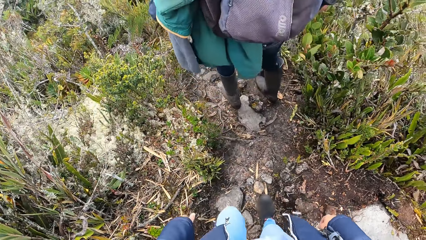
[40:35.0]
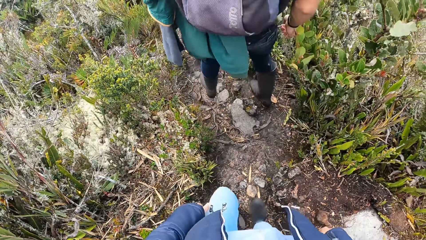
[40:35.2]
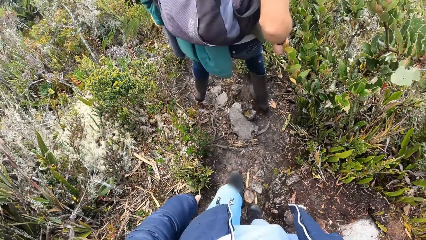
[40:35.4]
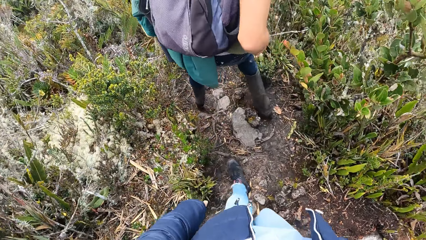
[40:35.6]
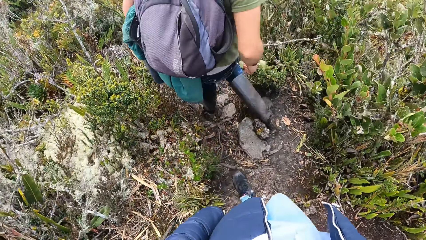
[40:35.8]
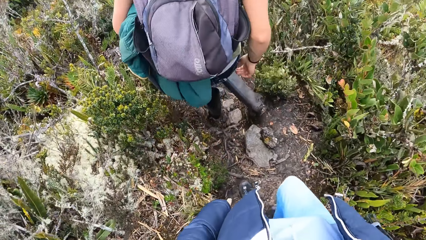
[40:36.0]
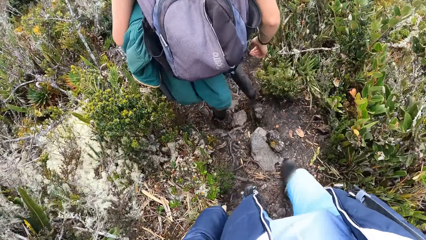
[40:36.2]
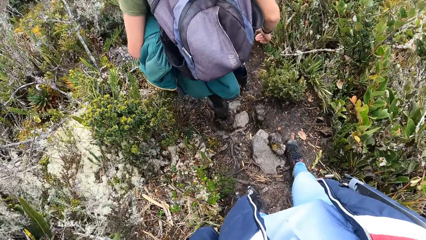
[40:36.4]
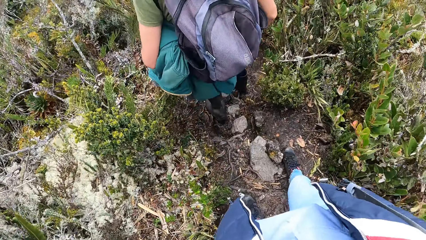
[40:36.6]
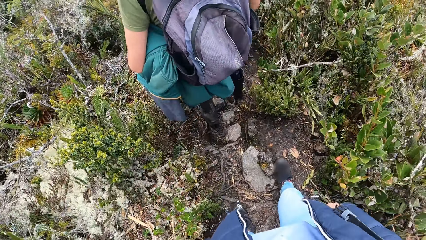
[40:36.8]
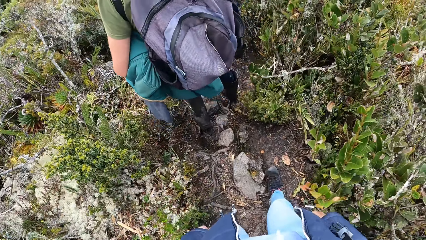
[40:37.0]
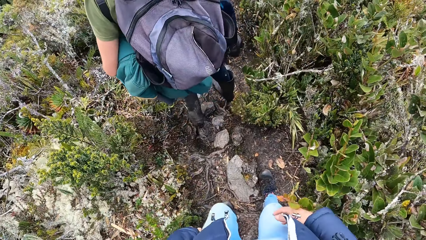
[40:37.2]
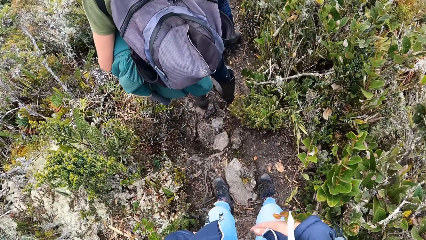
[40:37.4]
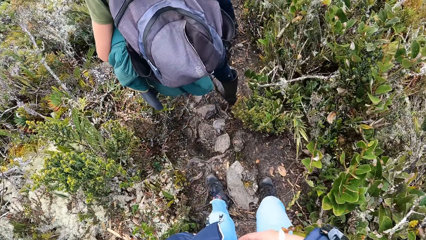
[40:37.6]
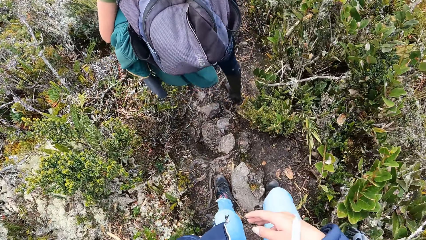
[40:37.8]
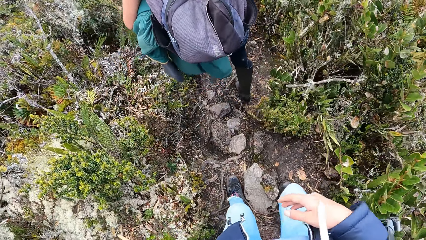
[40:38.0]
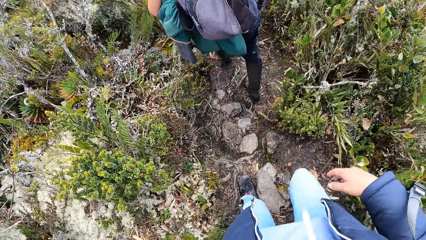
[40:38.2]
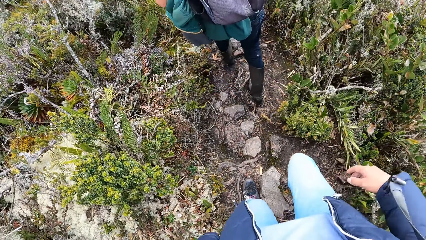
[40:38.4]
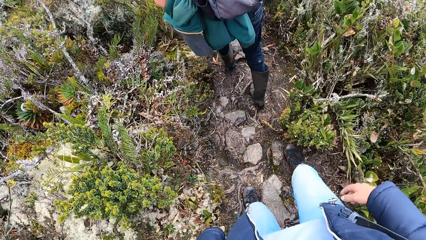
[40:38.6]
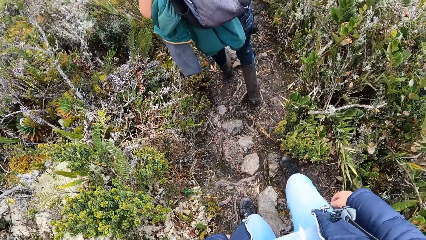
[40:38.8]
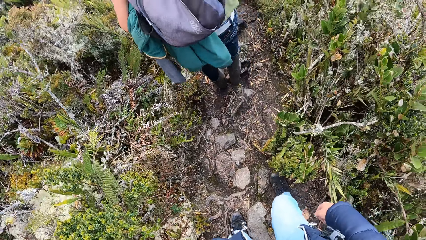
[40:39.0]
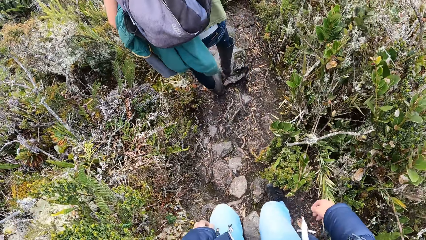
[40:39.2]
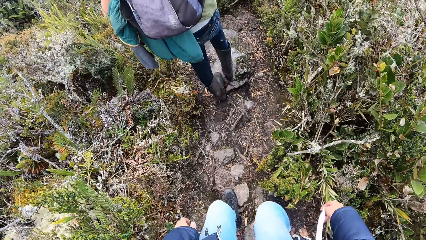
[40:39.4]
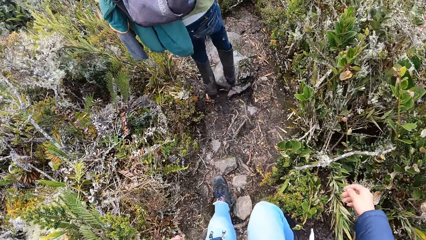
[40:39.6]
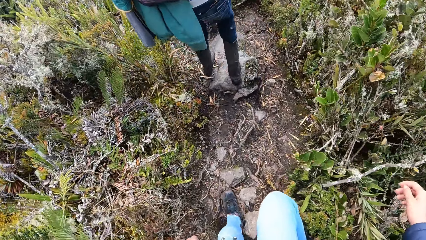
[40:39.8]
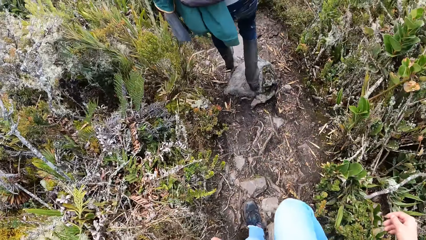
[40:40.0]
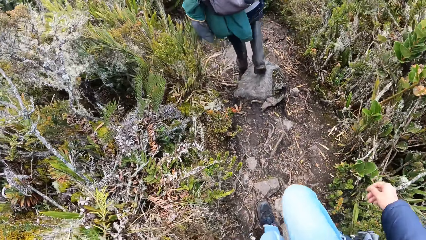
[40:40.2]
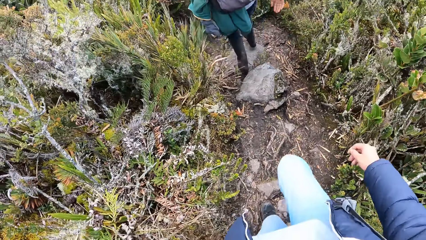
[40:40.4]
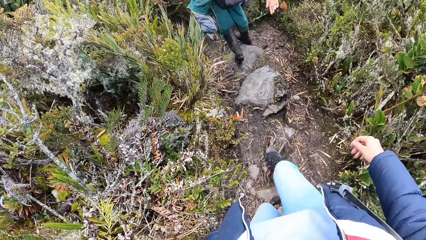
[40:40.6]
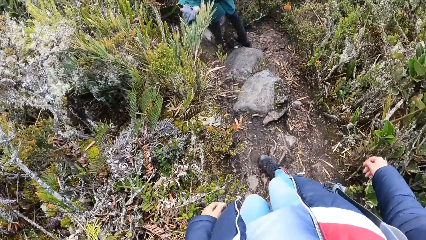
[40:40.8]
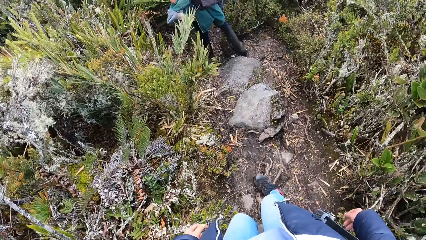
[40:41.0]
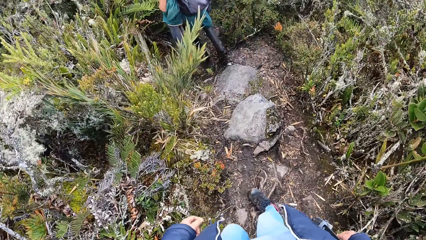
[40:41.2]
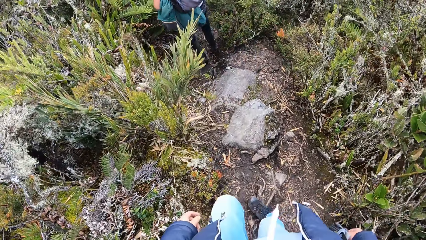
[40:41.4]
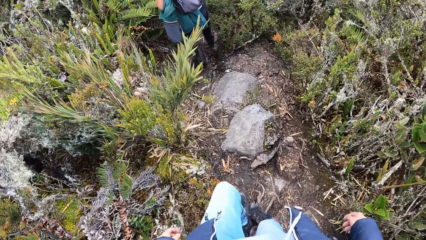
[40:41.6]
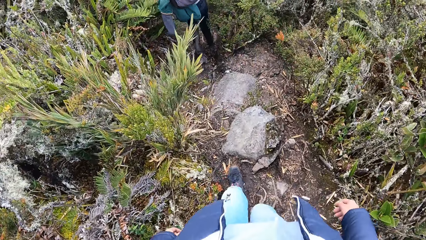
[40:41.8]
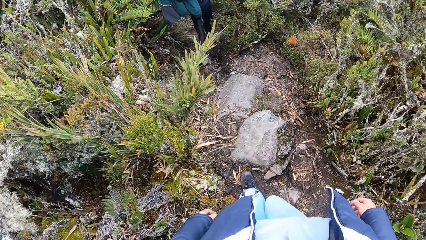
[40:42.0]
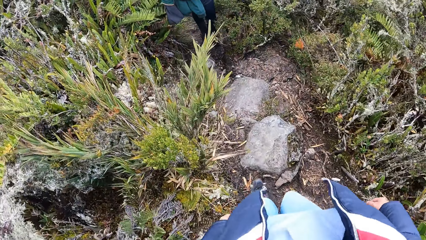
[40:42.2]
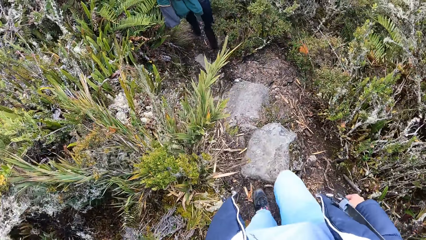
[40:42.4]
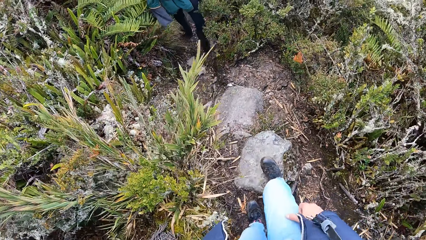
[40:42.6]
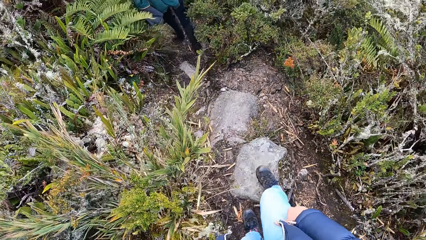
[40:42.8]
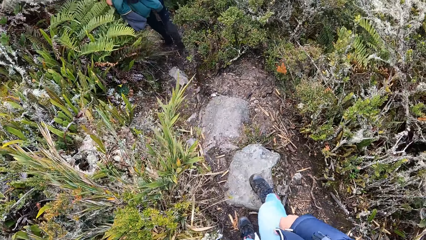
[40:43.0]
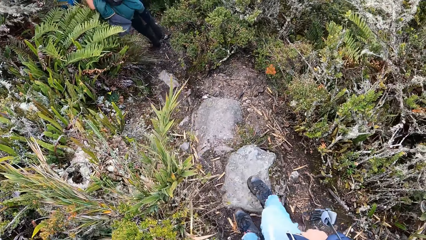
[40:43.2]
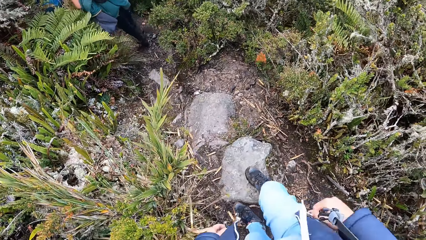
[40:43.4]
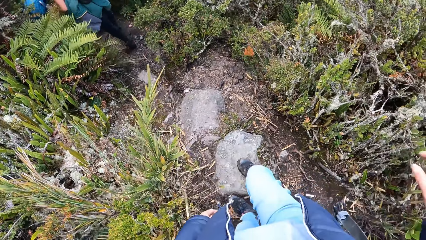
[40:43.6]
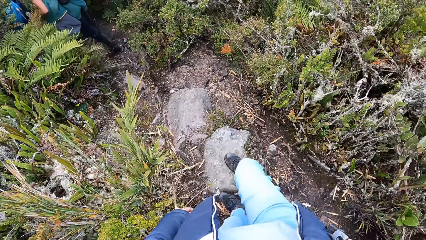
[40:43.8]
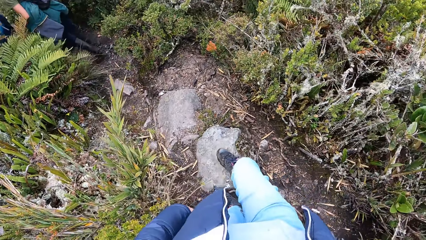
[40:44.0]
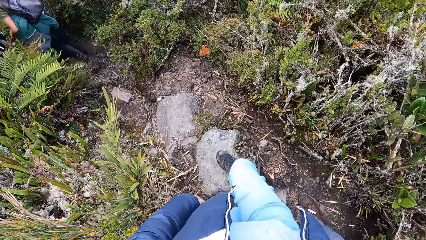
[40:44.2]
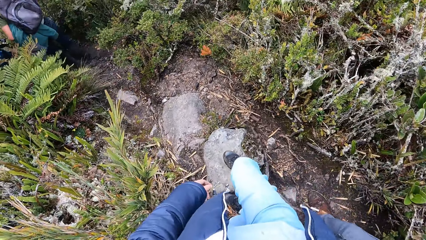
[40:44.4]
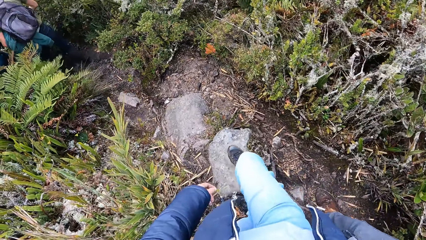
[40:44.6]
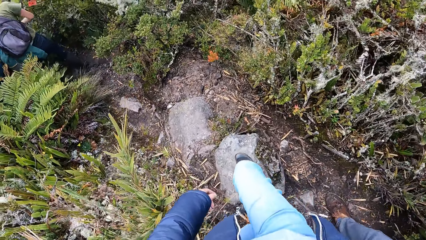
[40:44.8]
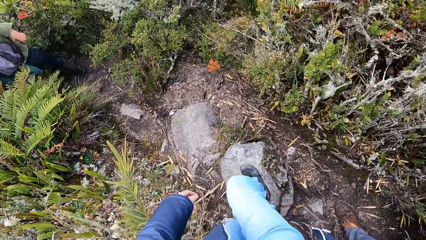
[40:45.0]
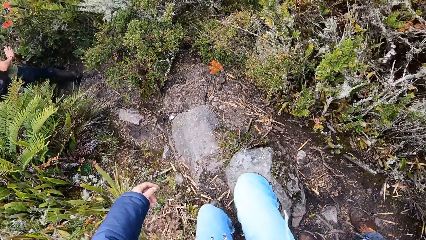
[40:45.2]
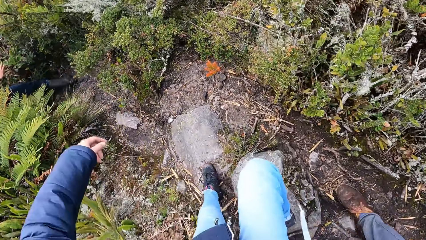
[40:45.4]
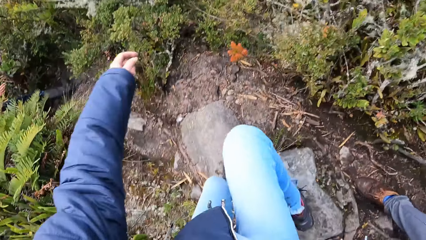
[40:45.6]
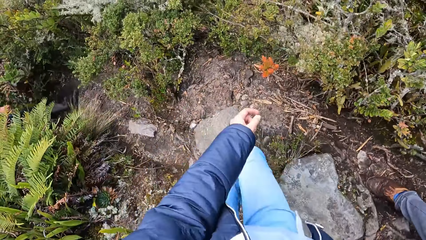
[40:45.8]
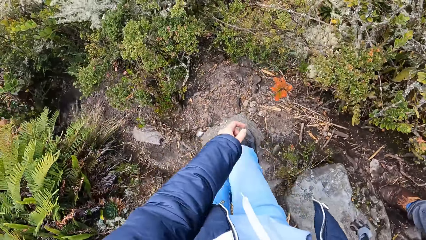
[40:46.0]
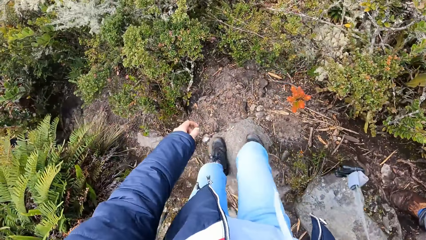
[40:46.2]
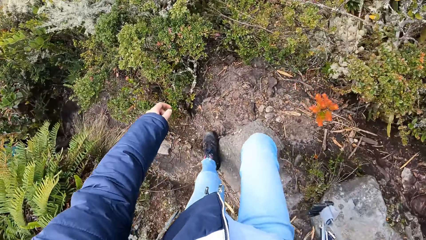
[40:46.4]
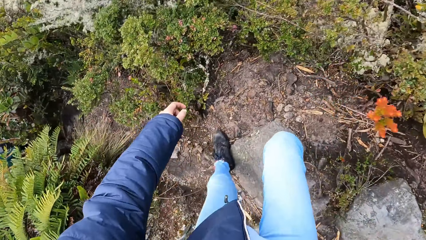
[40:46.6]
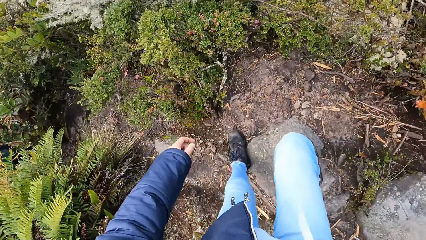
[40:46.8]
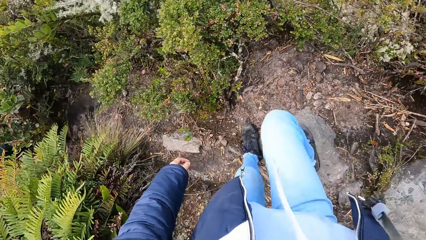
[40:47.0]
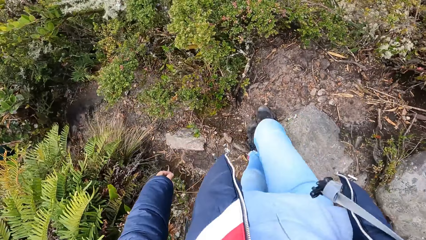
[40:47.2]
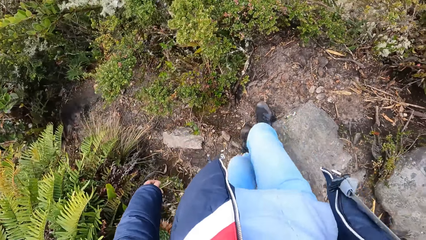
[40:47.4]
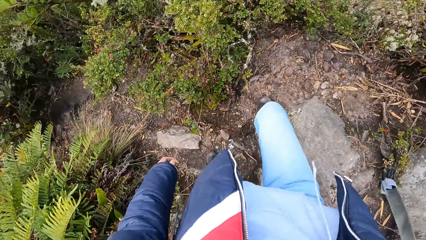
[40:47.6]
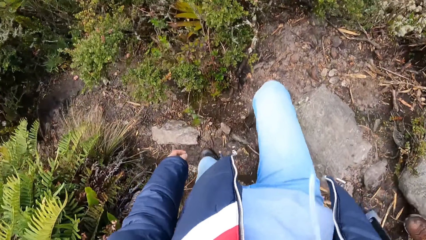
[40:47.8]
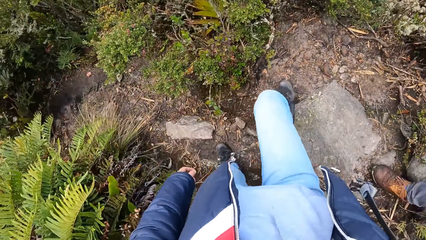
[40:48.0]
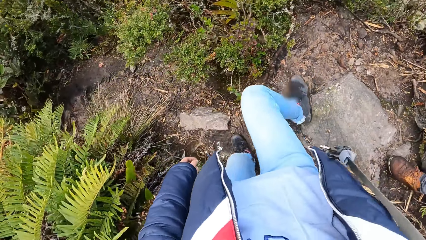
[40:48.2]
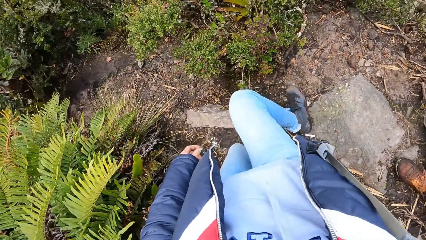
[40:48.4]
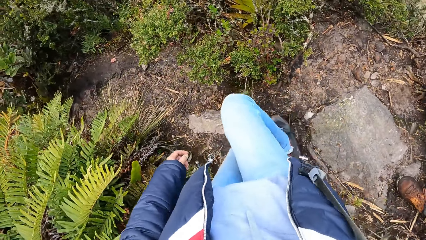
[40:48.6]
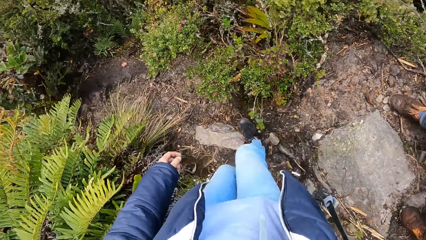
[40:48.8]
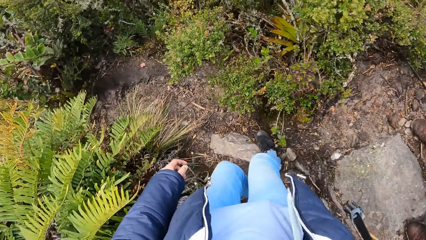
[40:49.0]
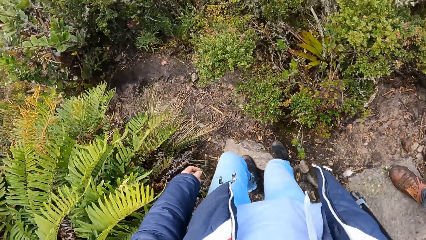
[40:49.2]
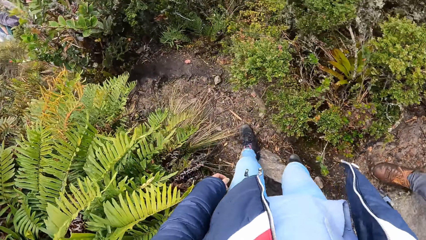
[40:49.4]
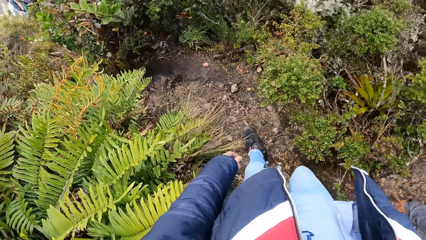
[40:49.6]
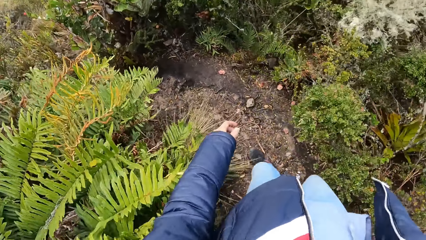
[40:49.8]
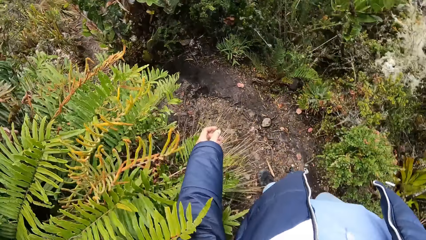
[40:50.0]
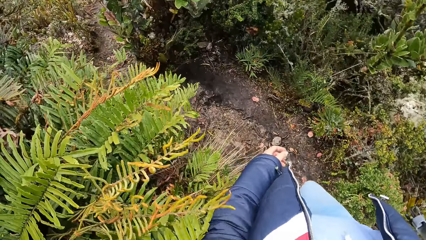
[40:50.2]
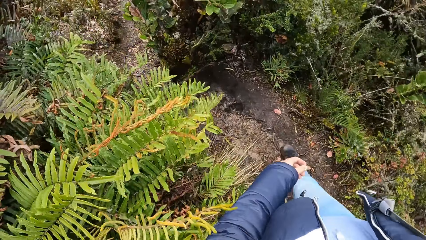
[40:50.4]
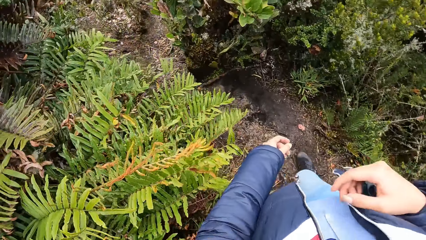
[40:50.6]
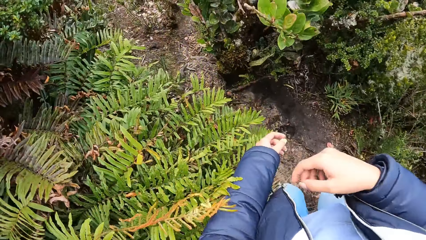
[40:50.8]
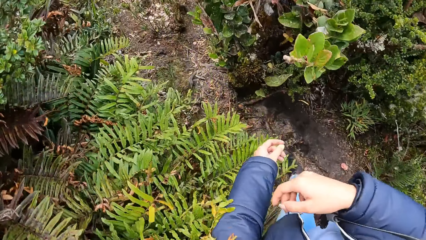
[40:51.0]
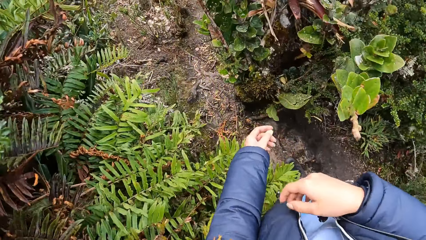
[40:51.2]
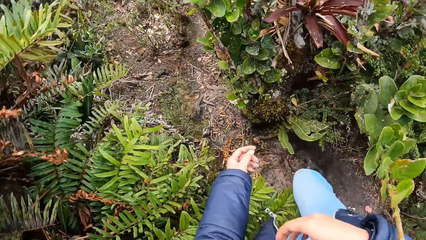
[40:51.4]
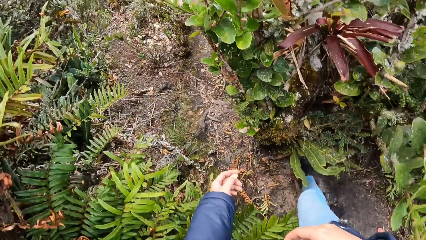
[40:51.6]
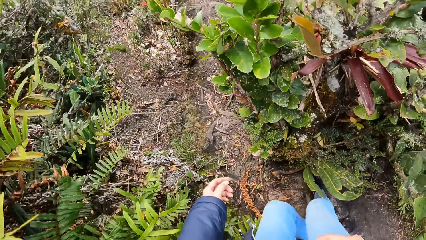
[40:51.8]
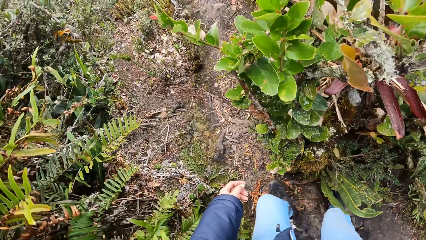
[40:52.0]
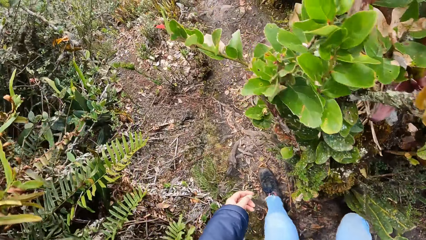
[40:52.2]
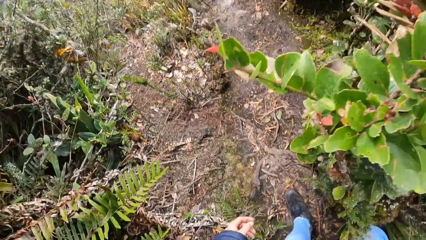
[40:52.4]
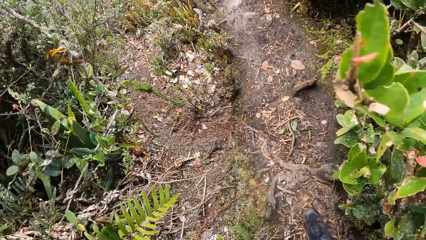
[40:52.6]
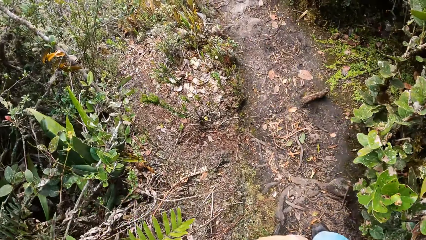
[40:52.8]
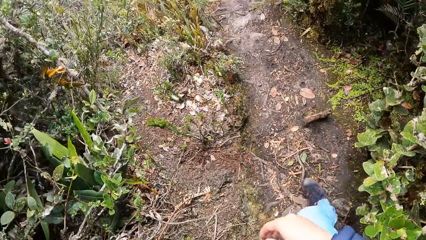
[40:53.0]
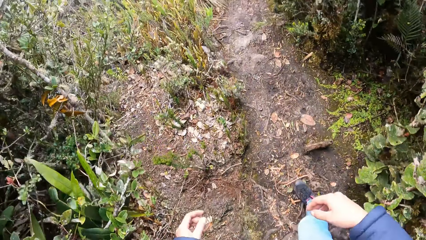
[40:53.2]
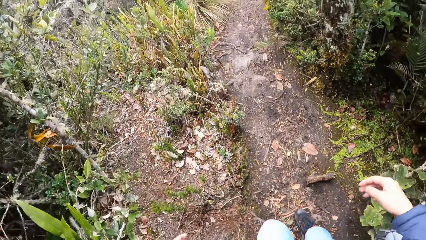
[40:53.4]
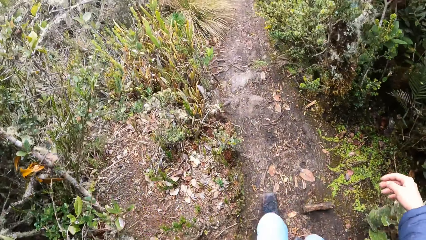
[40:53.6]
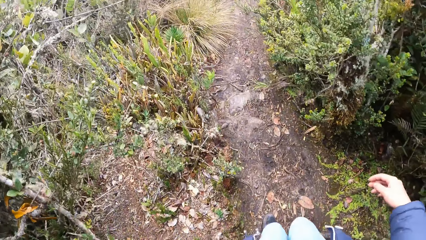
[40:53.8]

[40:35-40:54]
A man walks down the mountain. The man walks down the mountain again. The camera wearer steps on the stone. The man walks behind the camera wearer.
